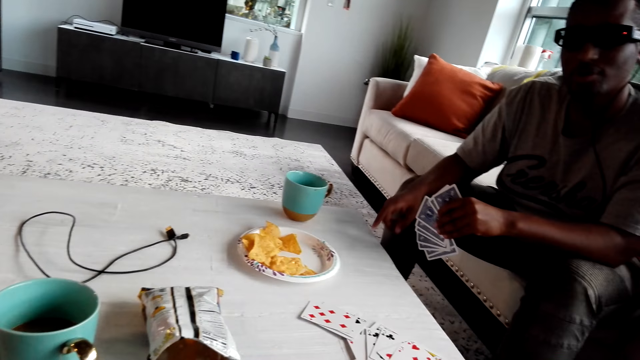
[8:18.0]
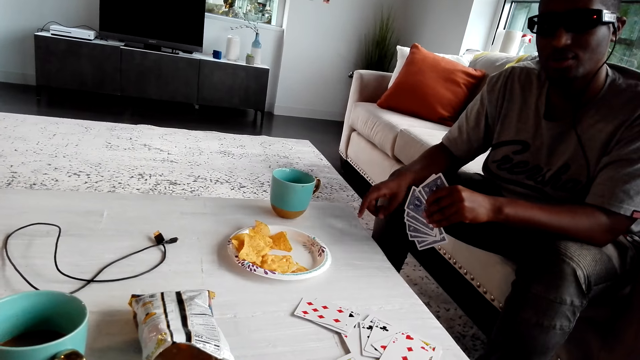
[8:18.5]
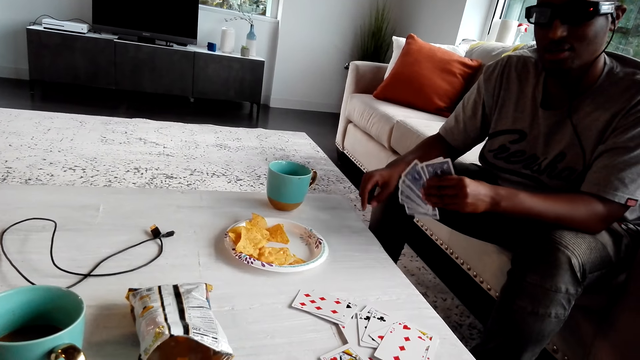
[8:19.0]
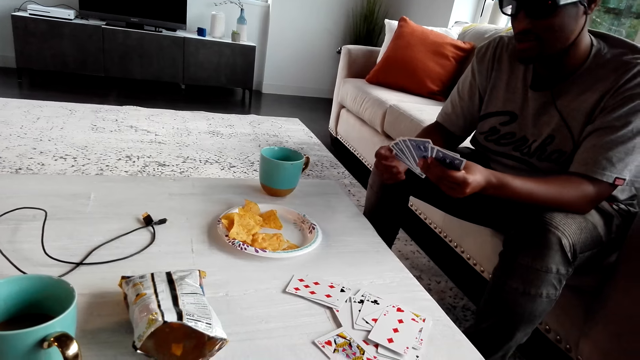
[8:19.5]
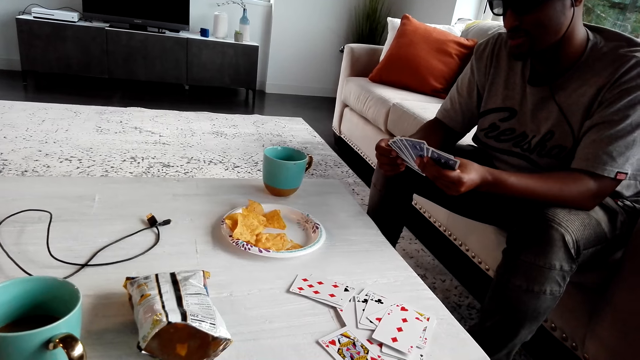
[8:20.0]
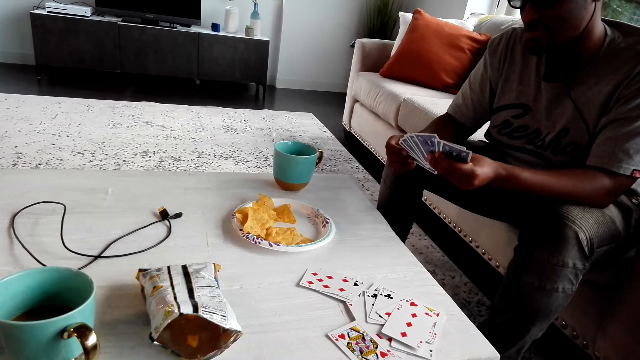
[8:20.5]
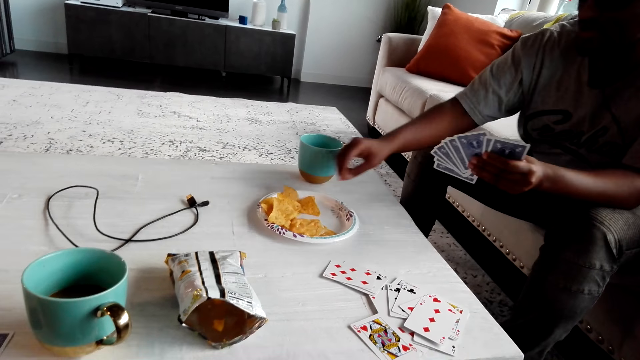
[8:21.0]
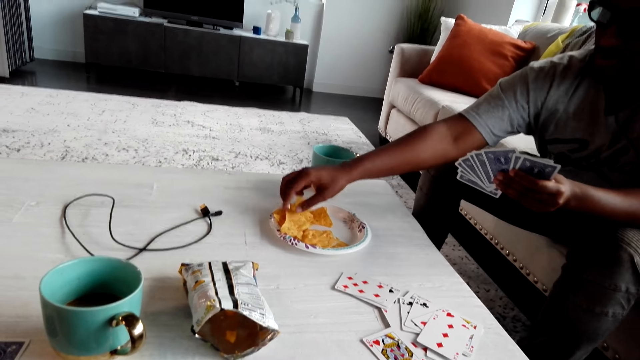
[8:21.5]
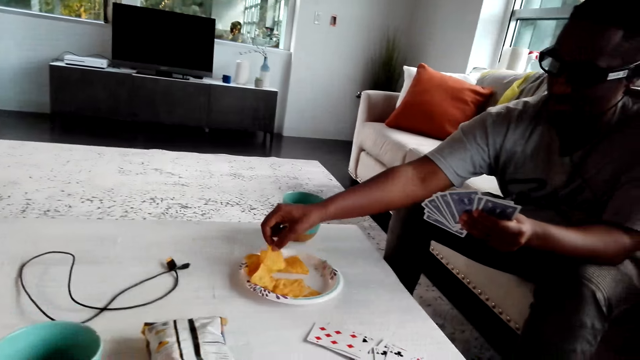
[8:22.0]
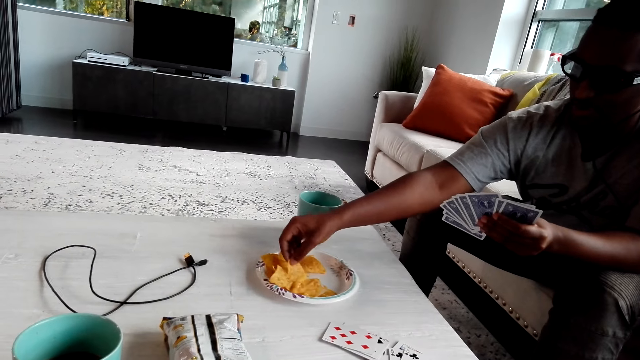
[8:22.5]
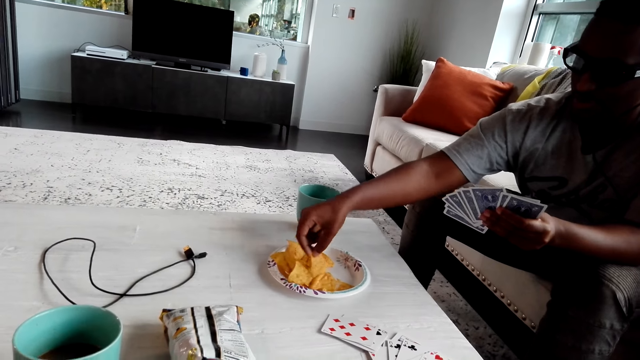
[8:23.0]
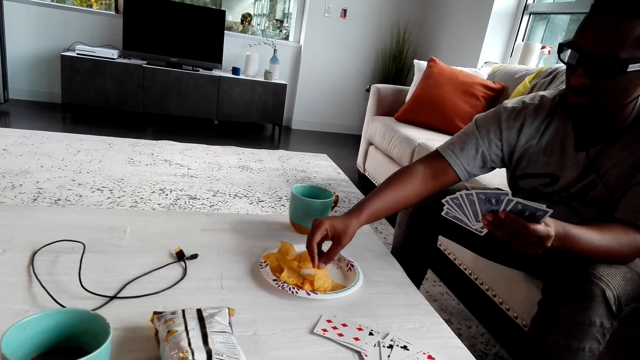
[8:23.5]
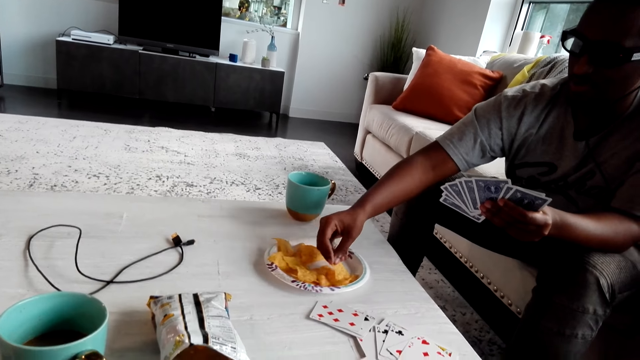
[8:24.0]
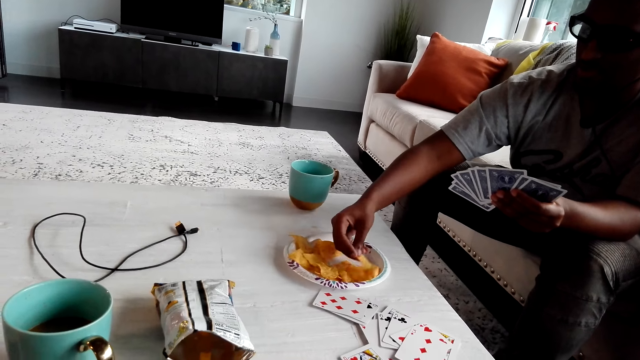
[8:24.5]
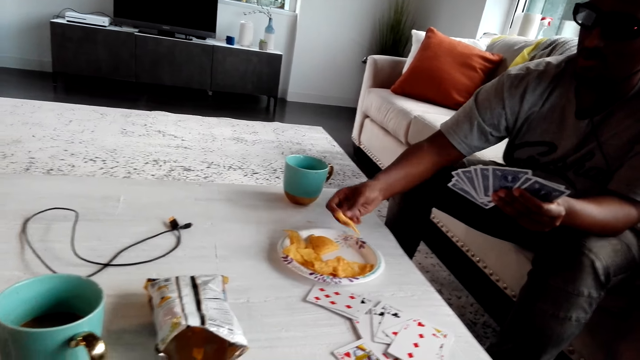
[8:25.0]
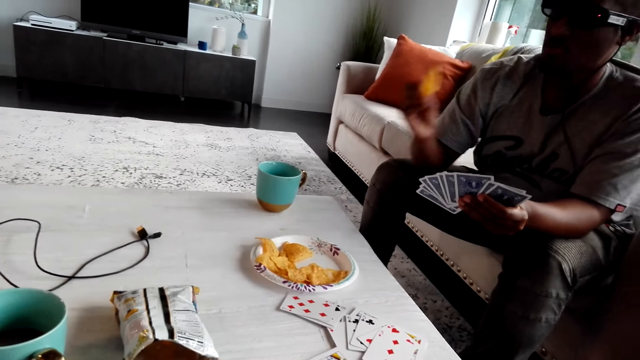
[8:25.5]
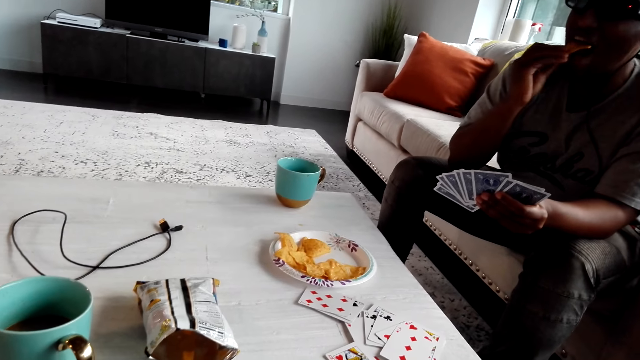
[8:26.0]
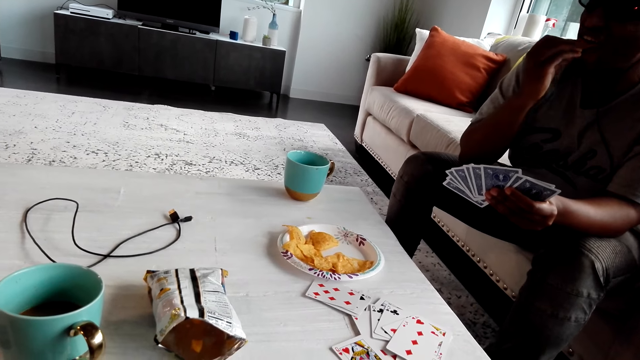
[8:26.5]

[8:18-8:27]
A man gesticulates and plays with the cards. The man picks up a snack and eats crisps.

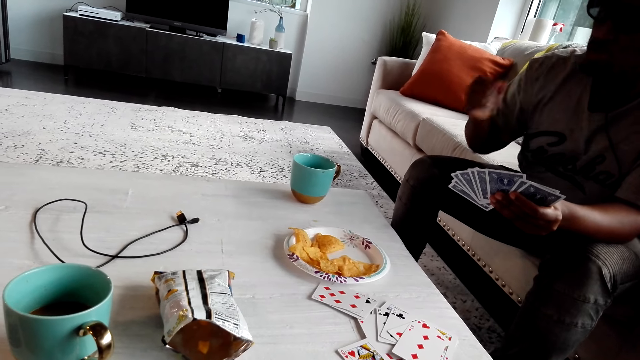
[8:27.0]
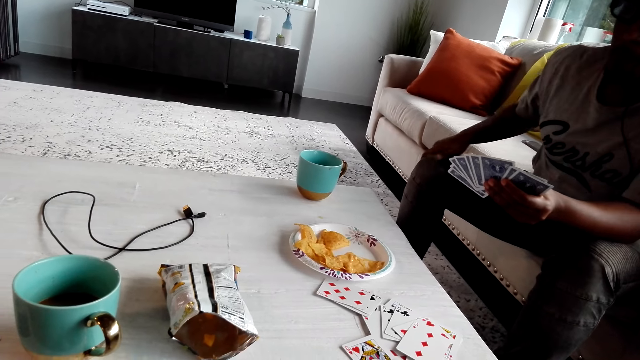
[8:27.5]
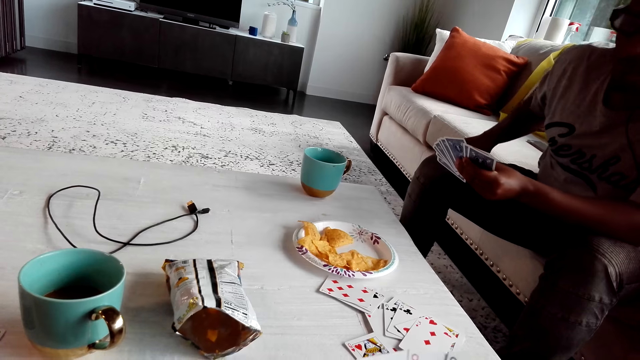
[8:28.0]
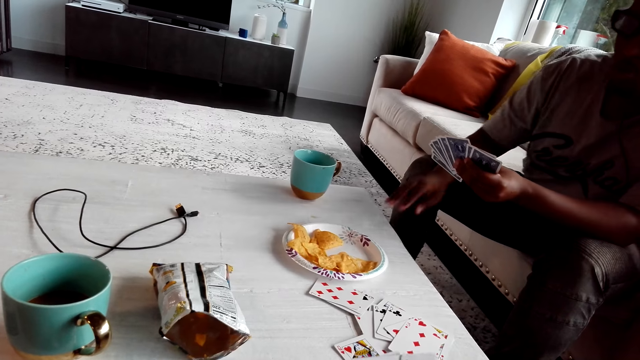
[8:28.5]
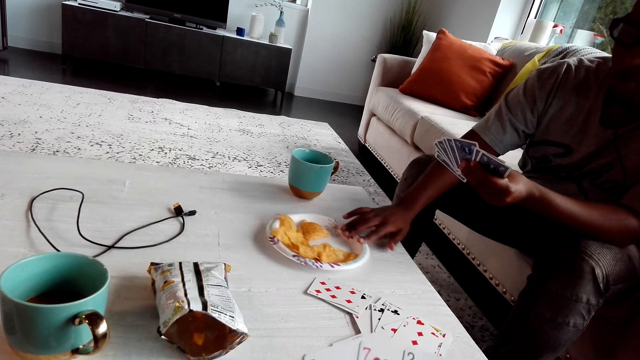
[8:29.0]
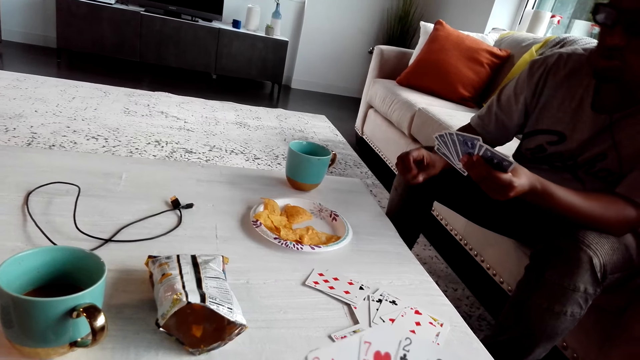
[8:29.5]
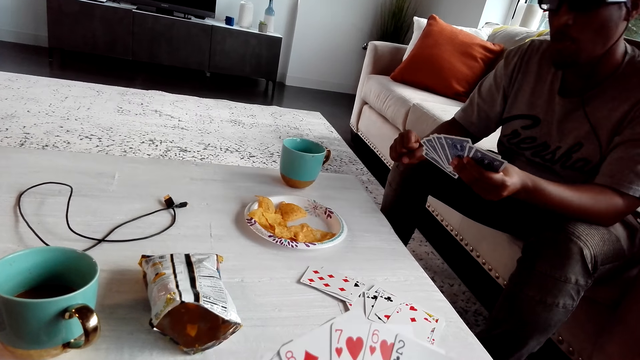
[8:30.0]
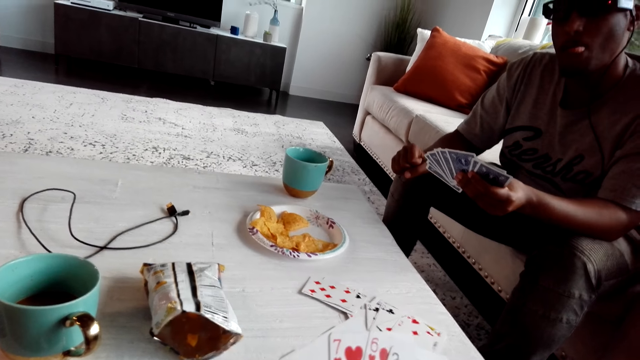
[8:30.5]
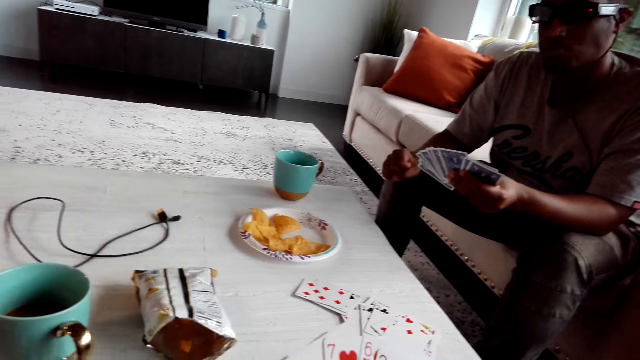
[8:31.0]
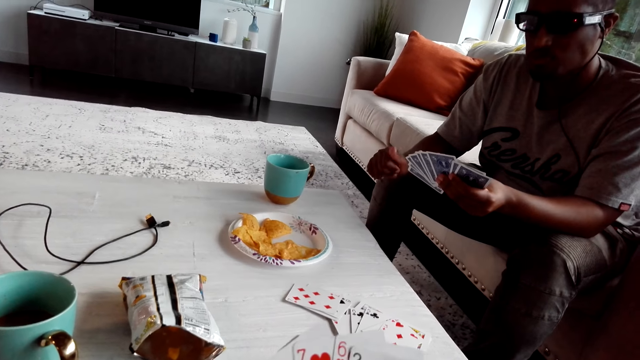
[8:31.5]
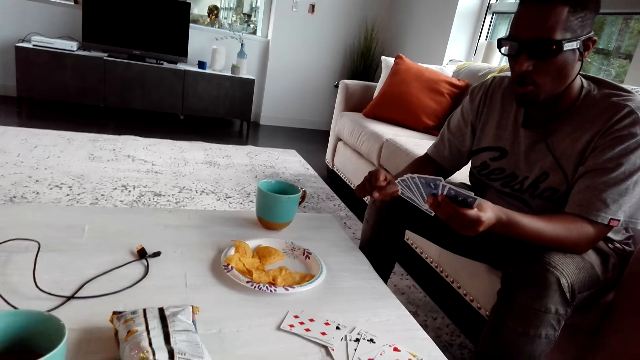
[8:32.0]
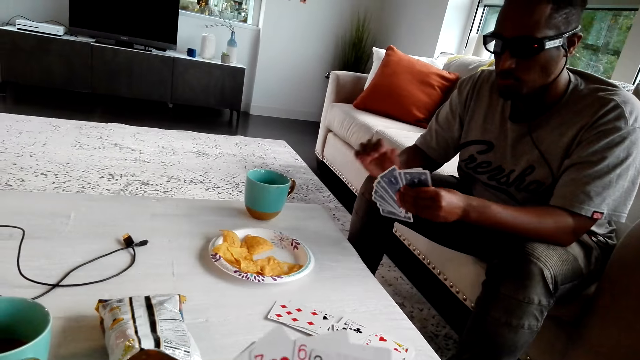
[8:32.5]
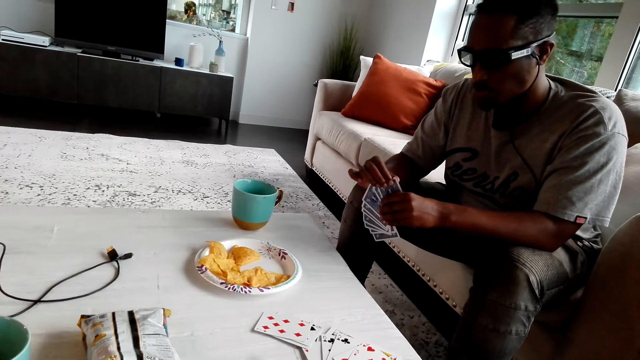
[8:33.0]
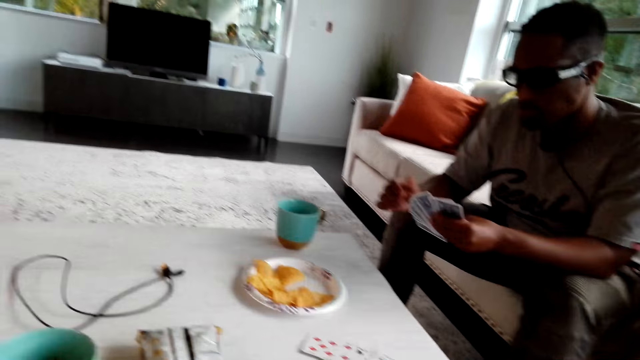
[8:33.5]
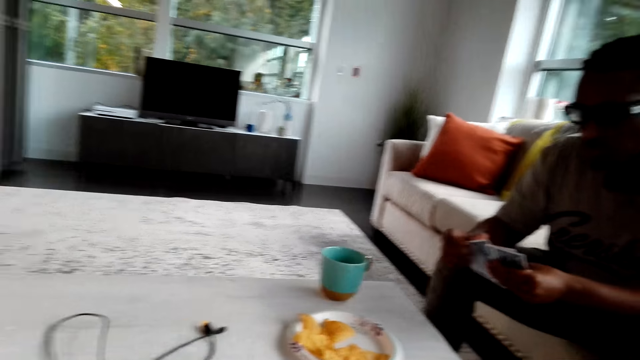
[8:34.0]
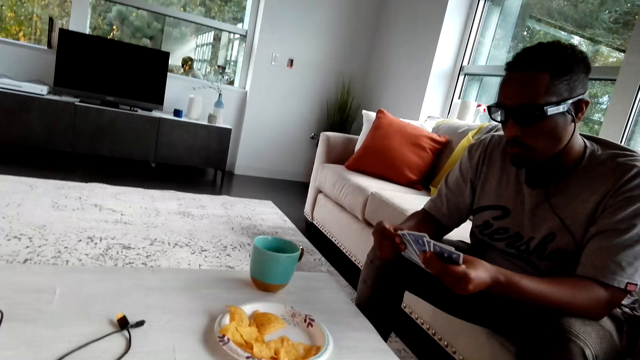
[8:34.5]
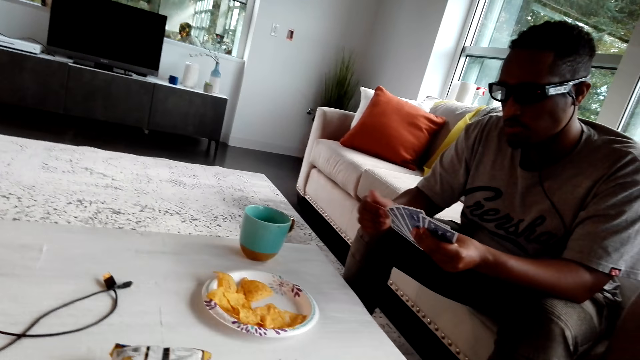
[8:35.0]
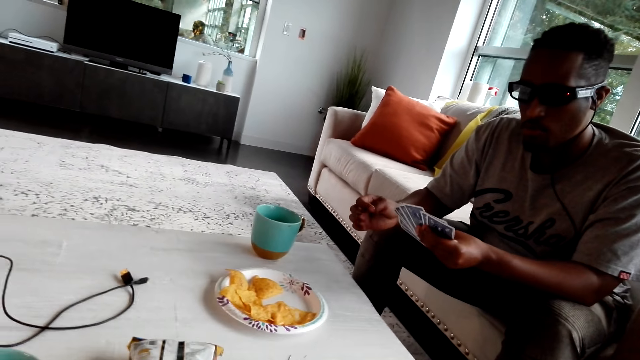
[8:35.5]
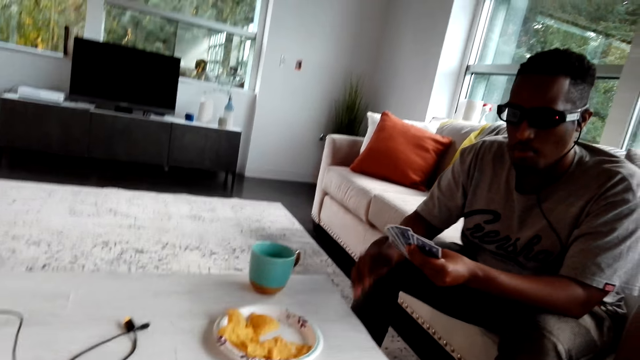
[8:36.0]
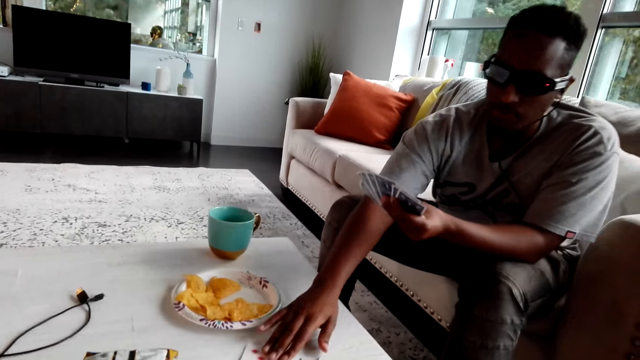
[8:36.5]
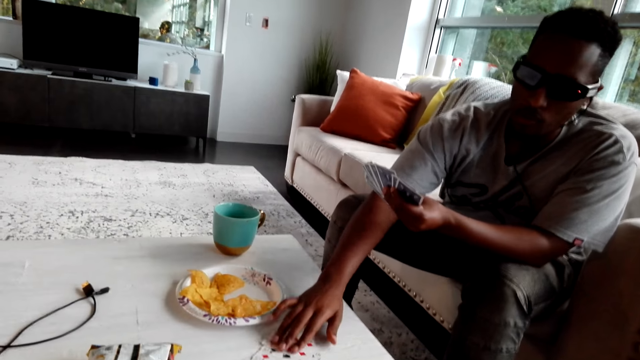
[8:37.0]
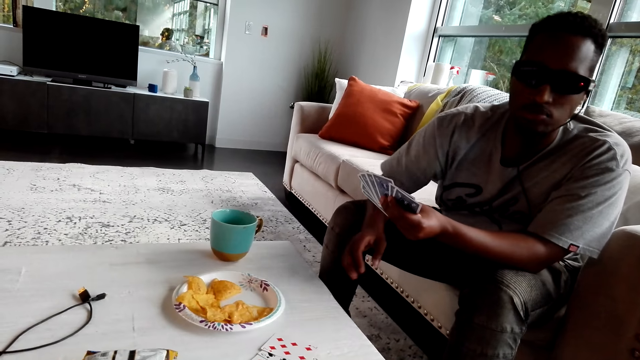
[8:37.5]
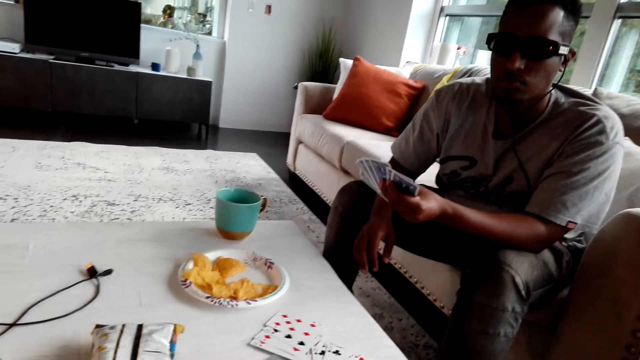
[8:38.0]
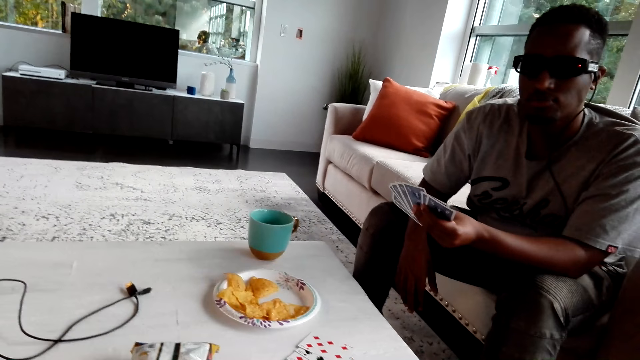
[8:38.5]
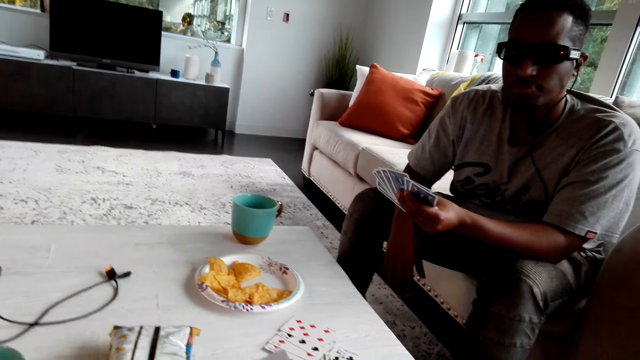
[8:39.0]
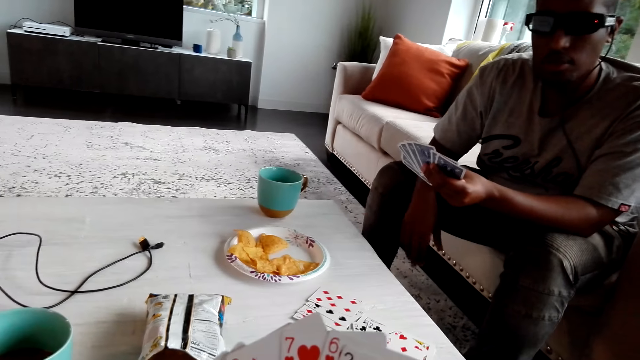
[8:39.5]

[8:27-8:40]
A man moves his hands, pushes the plate and folds the fingers. The man chews the snack. The man plays with the cards and selects the cards. The man moves his hands and touches the played cards.
